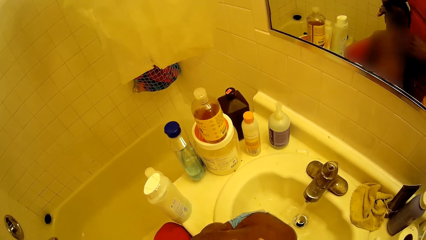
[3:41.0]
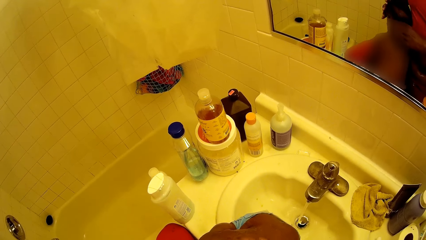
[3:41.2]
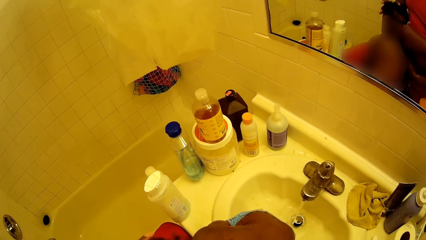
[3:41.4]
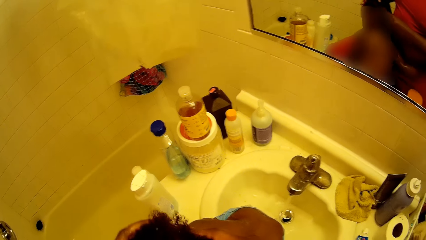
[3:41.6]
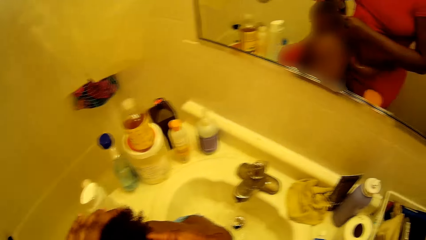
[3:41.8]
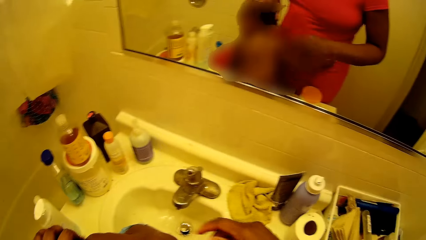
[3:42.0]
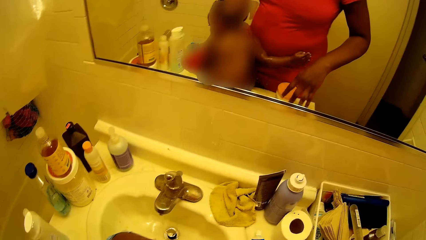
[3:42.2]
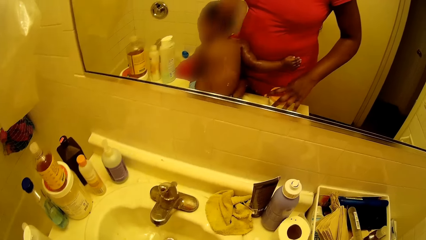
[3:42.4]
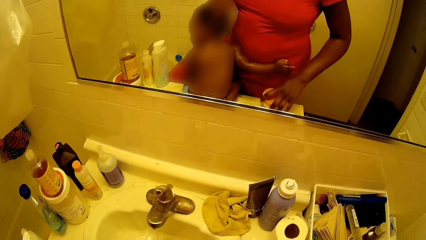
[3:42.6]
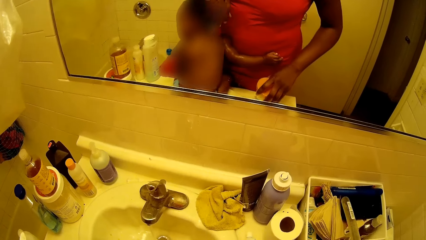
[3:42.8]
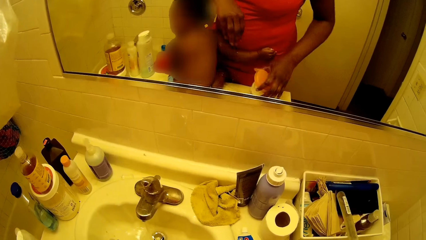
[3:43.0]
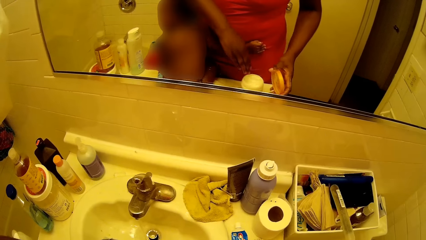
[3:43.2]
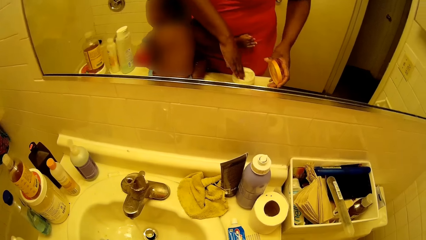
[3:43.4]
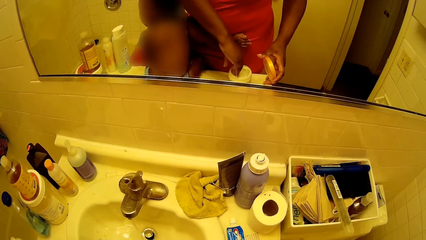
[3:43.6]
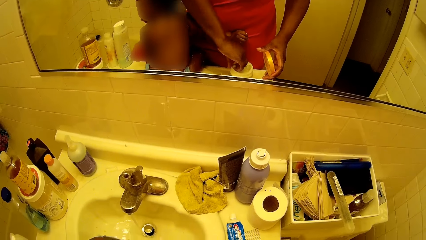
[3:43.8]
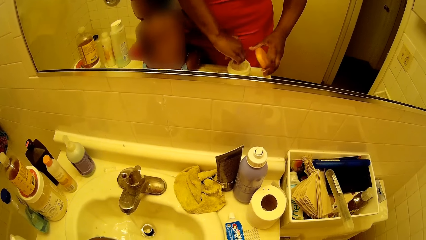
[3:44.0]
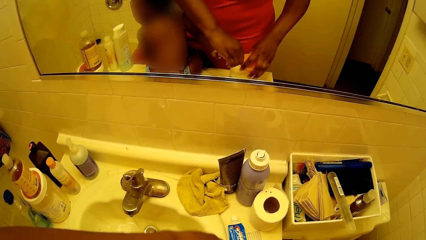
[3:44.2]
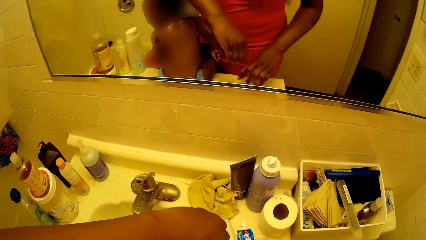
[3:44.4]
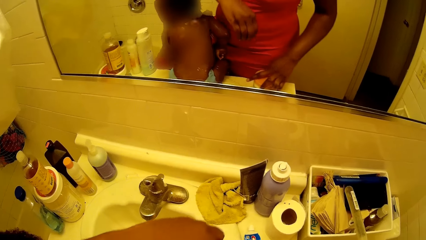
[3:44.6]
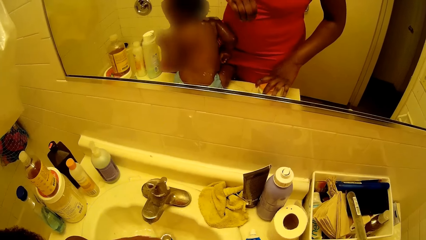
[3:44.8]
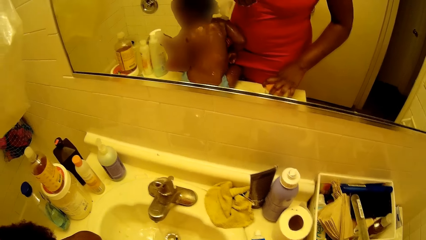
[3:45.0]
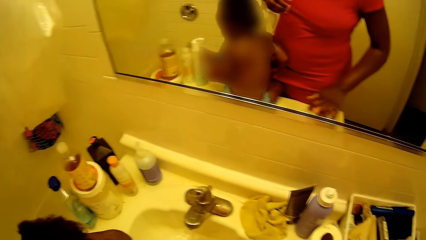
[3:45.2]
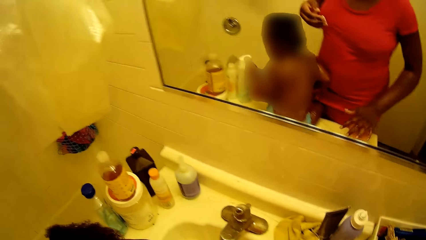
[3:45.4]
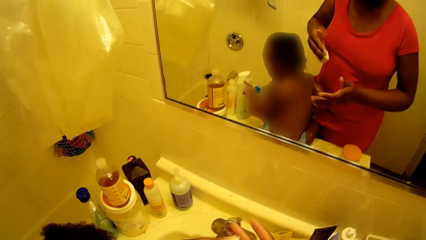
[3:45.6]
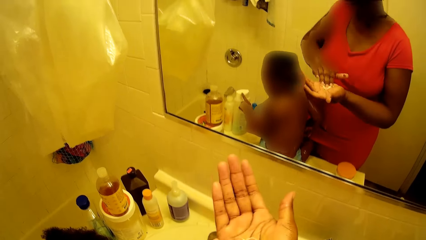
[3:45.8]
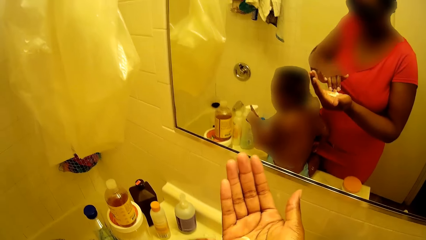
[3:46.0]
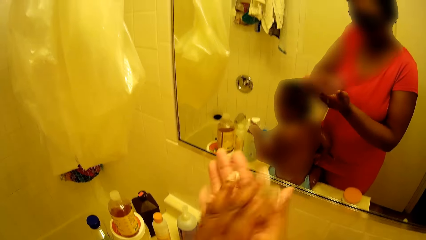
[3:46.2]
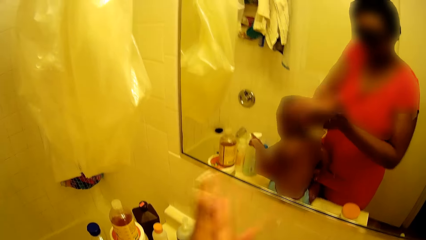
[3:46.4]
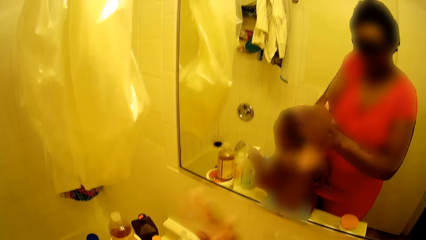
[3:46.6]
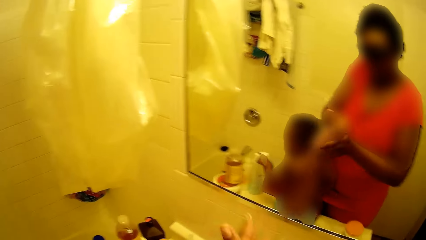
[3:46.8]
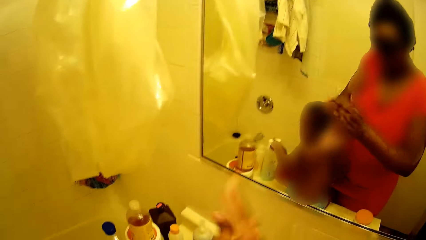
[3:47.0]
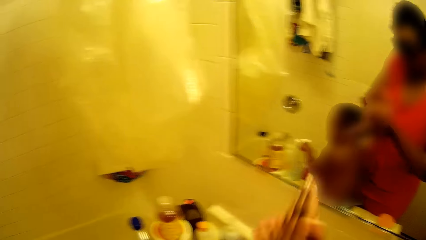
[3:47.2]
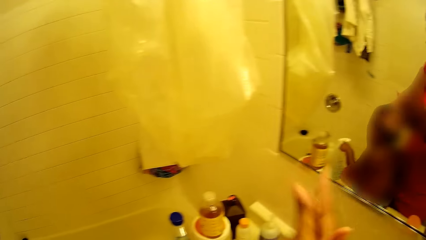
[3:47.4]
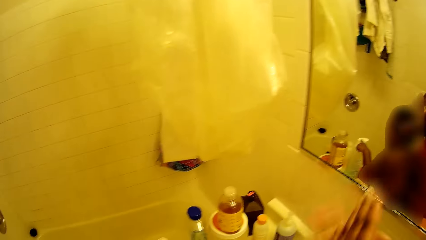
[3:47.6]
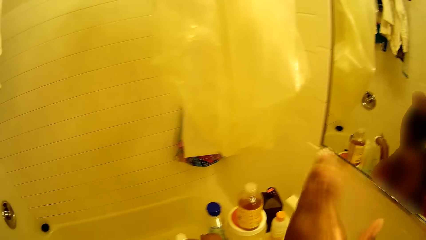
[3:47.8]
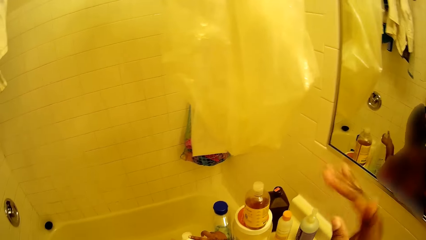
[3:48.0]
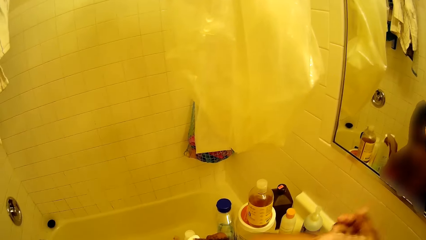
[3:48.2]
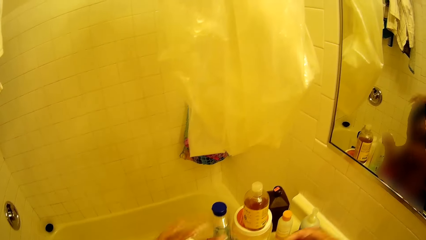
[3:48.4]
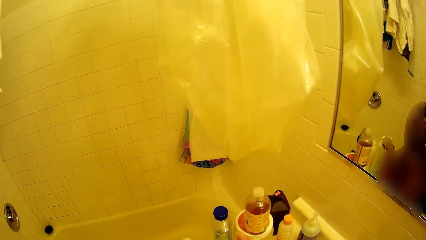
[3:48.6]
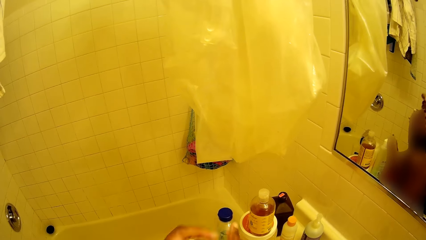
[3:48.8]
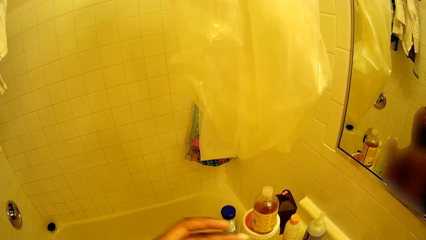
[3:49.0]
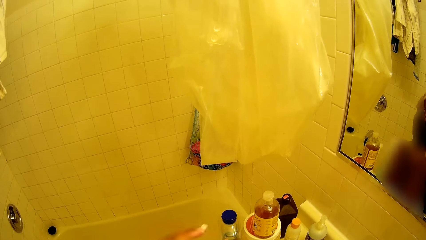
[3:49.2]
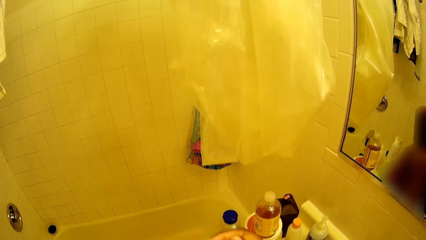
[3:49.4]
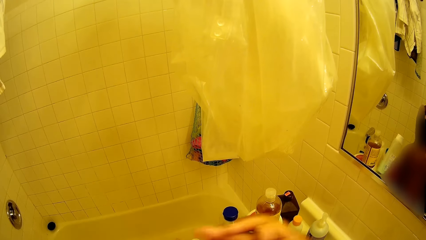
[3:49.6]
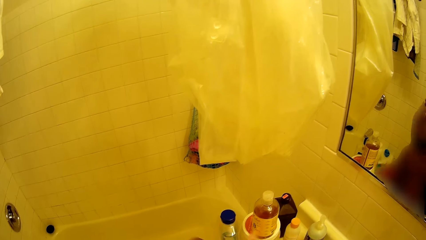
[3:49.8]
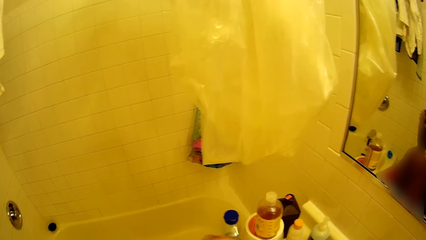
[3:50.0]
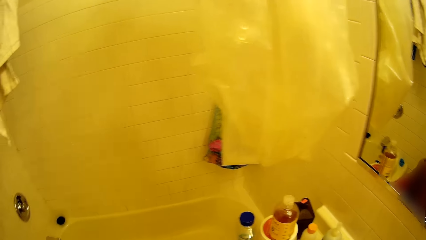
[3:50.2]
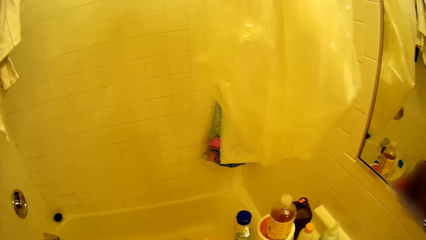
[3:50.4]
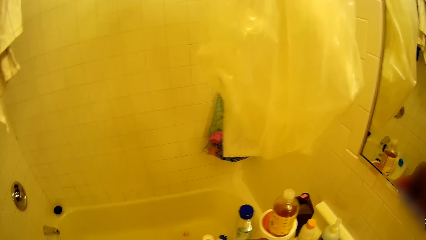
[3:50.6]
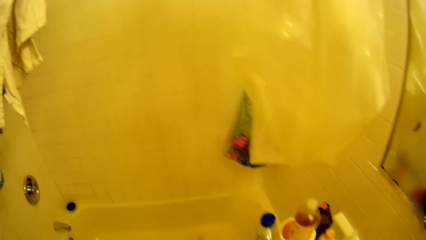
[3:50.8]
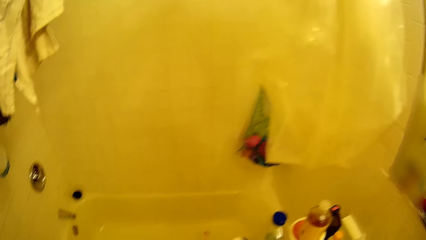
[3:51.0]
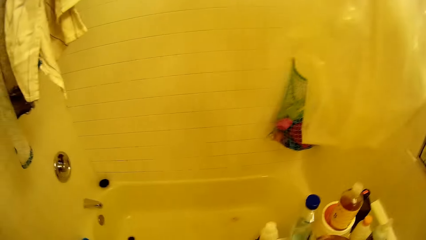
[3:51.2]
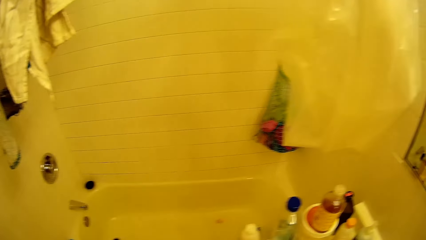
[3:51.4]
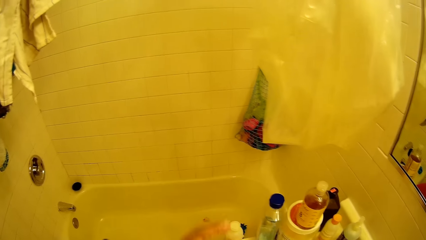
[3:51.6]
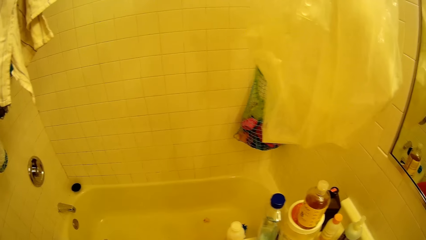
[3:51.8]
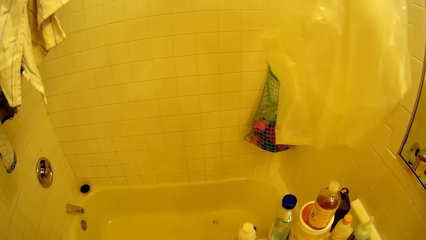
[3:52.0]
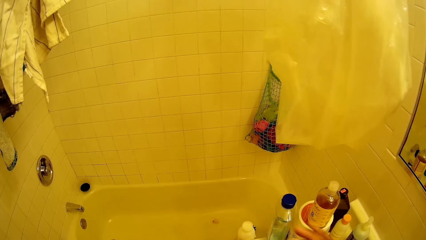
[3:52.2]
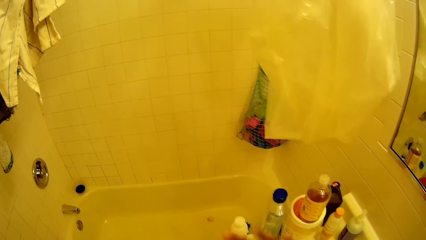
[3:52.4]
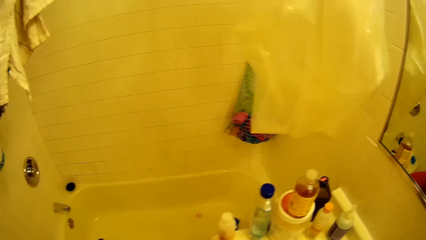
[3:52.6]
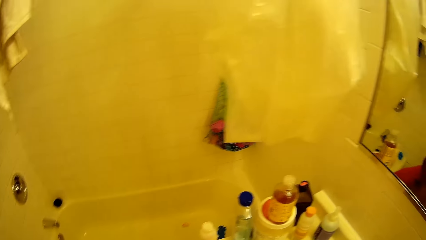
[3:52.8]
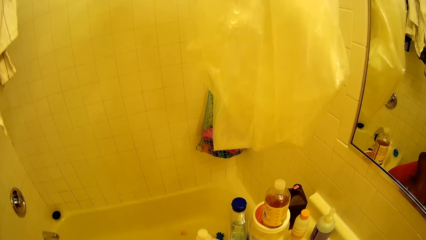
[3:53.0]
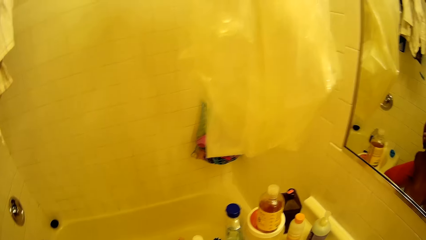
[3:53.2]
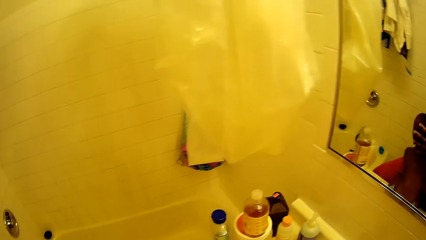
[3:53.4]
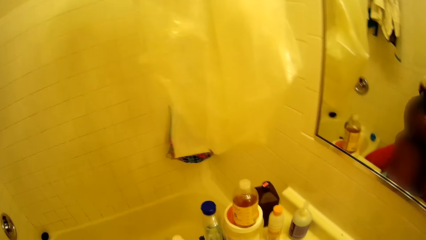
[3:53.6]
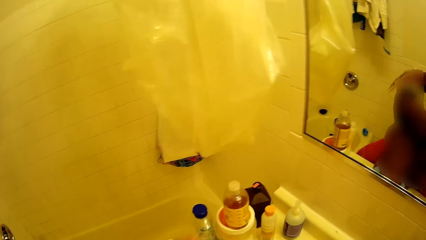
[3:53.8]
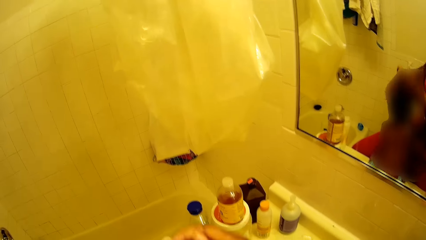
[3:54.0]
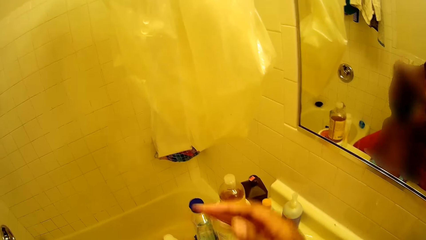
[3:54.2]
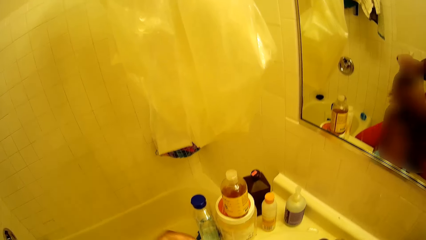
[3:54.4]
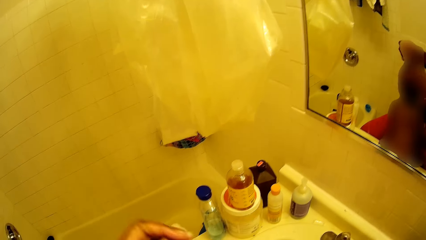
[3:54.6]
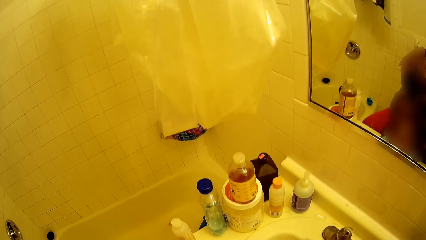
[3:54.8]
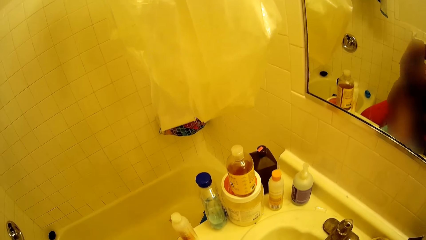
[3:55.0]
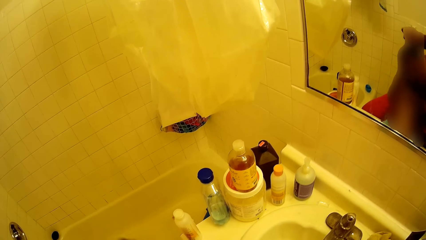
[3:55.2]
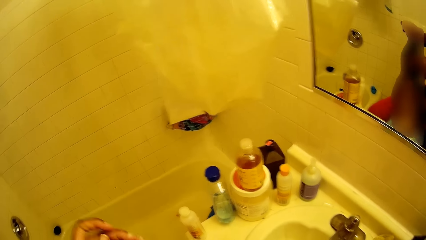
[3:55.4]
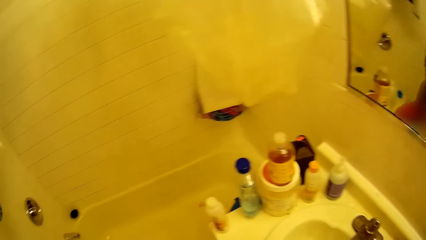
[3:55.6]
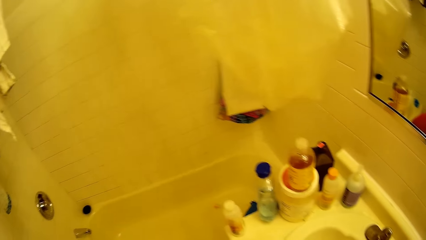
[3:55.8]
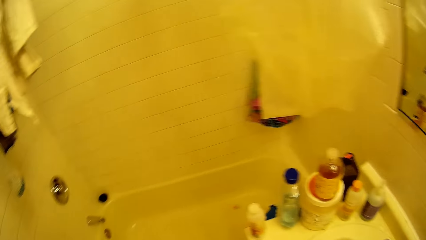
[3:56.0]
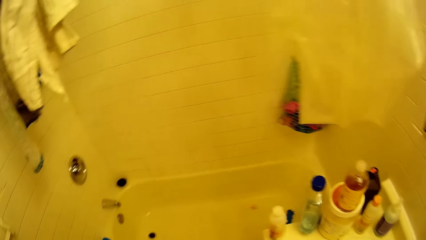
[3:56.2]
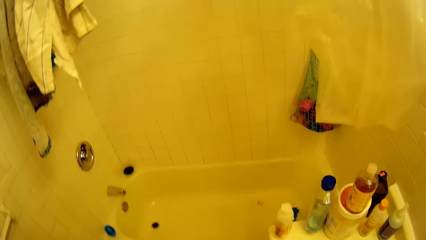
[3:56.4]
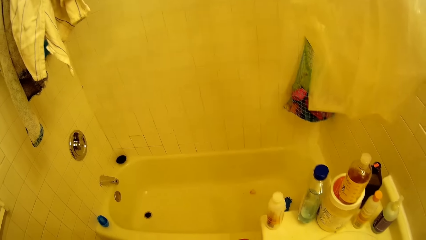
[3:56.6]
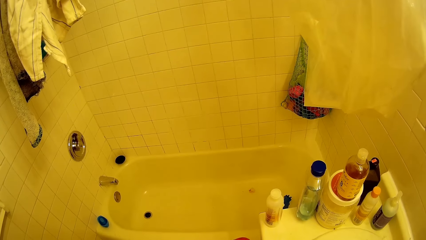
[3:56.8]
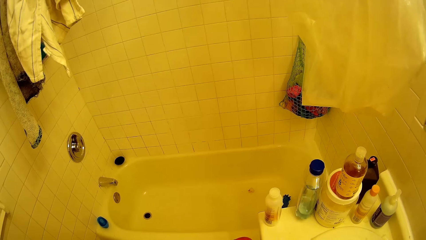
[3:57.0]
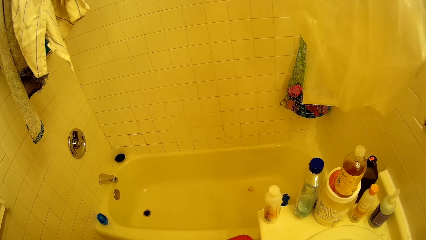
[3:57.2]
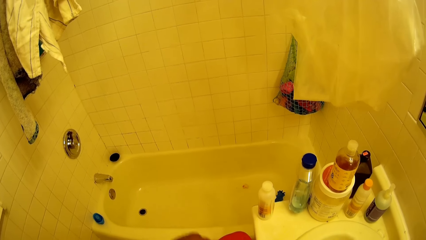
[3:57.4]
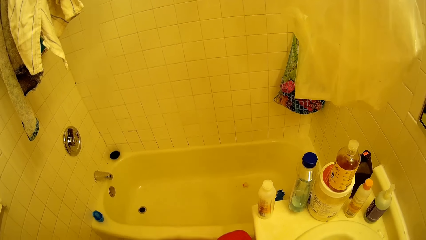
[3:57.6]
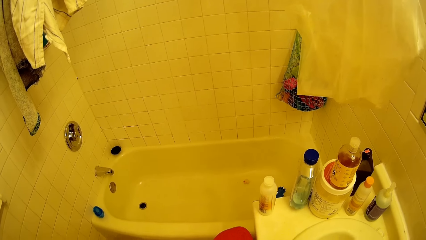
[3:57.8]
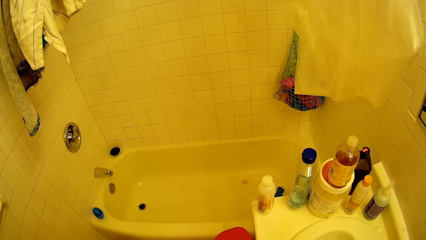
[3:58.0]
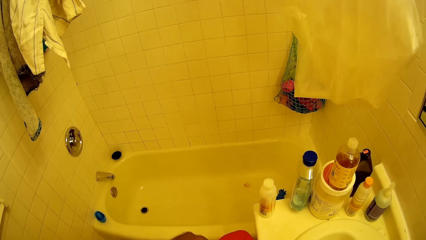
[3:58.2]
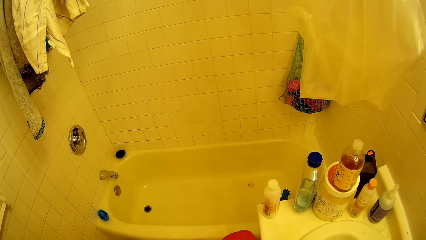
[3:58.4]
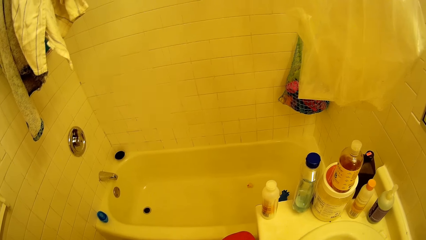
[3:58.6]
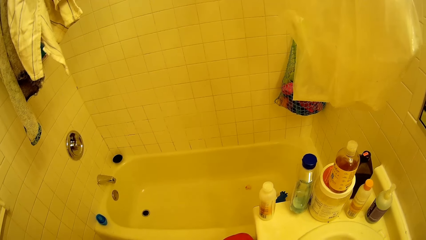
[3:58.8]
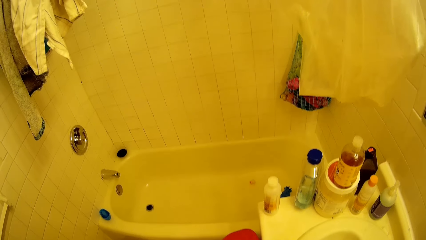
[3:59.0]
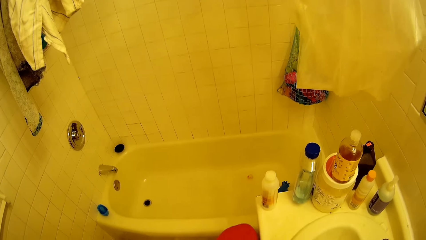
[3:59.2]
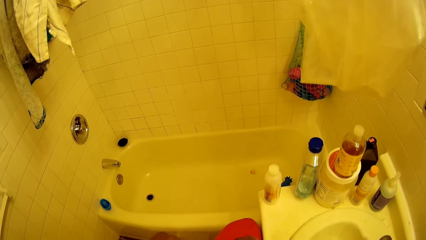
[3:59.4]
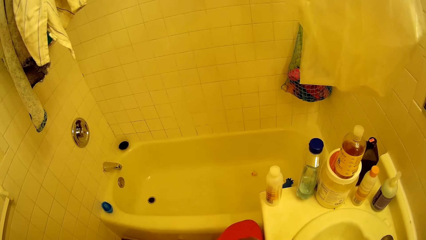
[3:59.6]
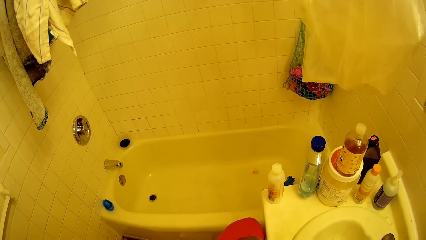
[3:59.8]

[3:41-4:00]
The camera wearer opens the cover of the cream or hair conditioner container with her right hand. She scoops the cream with her left hand. She places the cover on the cream container with her right hand. She passes the cream in her left hand to her right hand. She rubs the cream on both hands. She rubs the cream on the head of the girl with both hands. She applies the hair conditioner on the hair of the girl.
